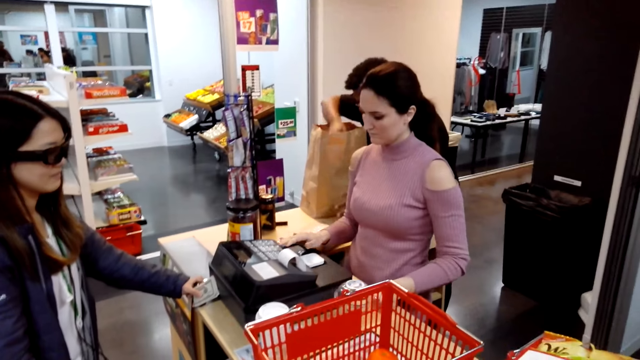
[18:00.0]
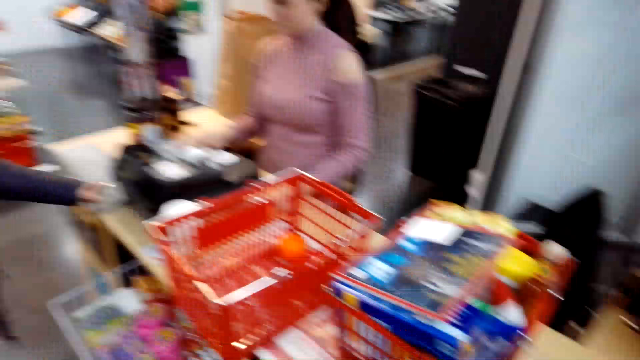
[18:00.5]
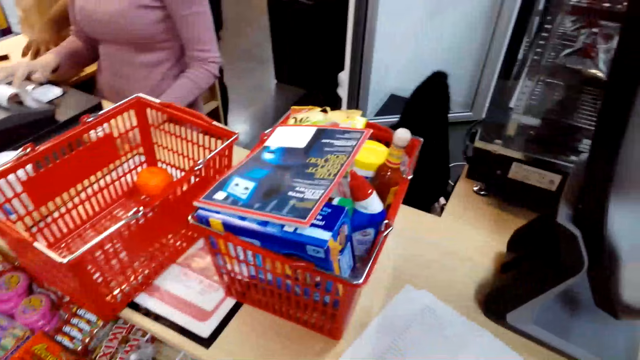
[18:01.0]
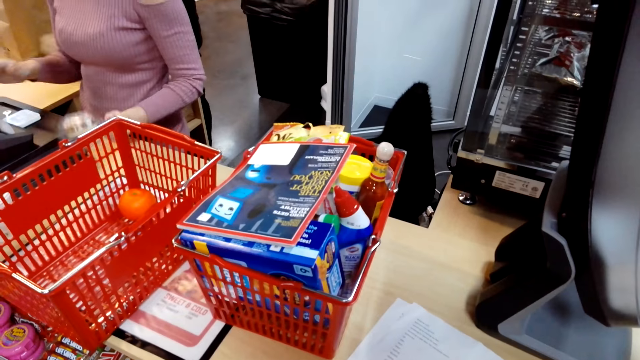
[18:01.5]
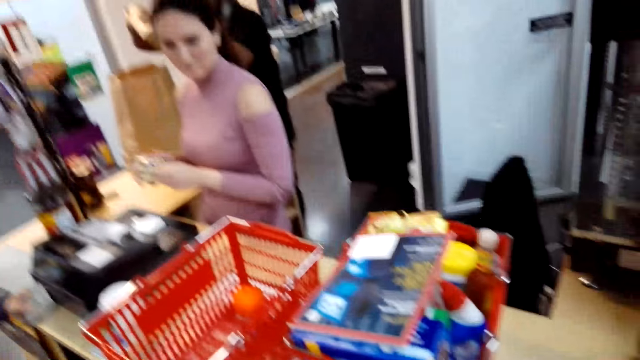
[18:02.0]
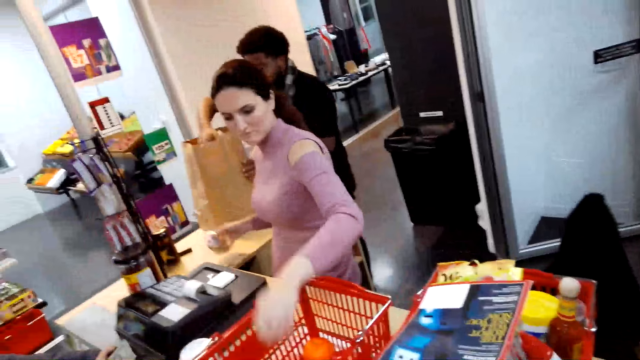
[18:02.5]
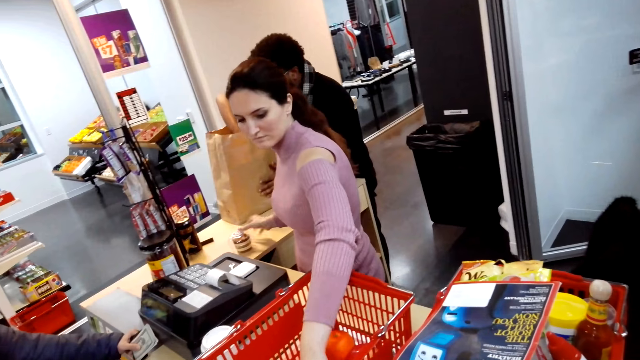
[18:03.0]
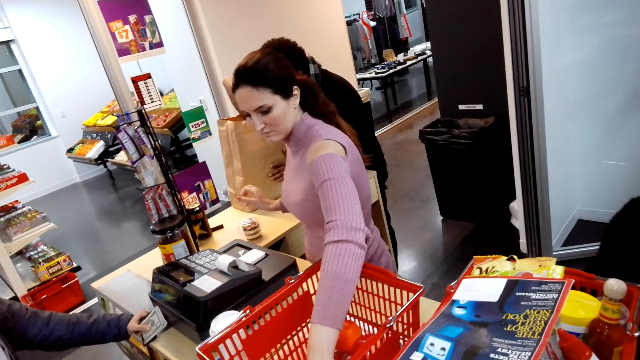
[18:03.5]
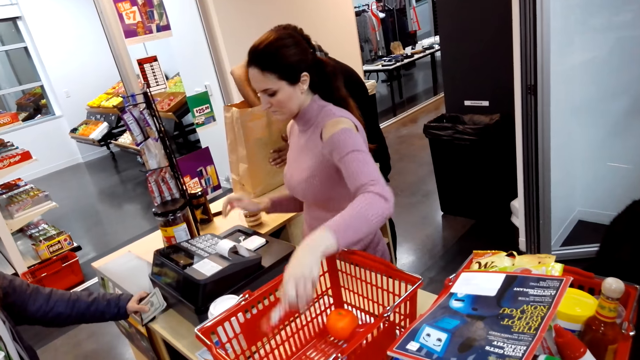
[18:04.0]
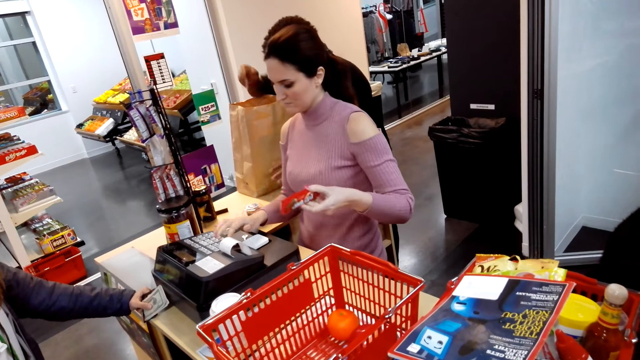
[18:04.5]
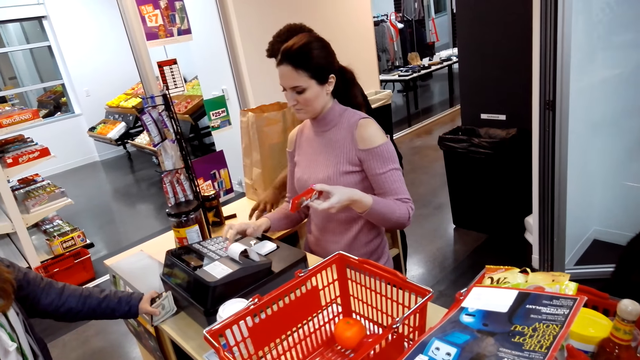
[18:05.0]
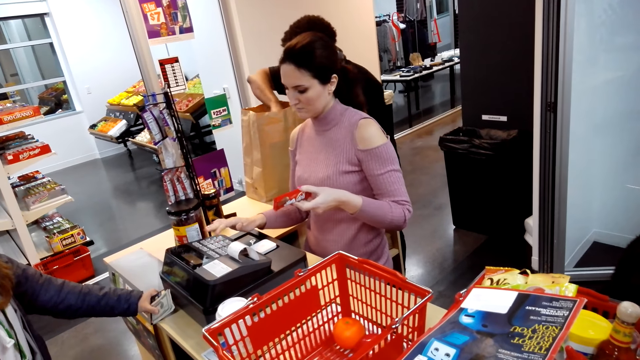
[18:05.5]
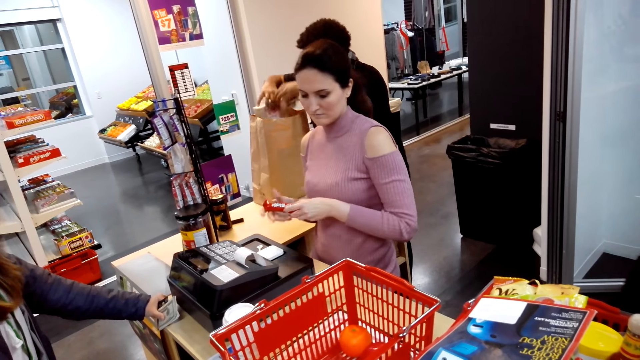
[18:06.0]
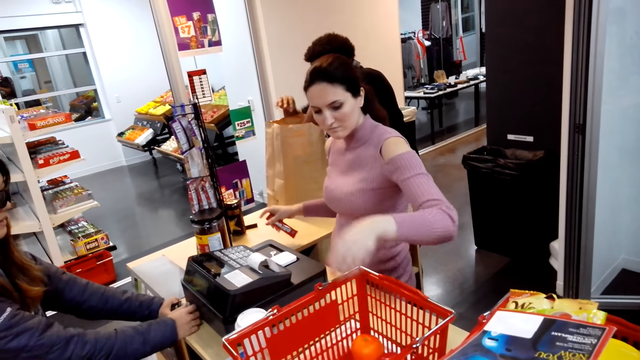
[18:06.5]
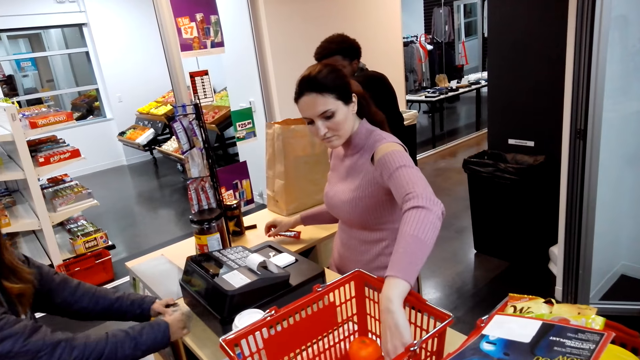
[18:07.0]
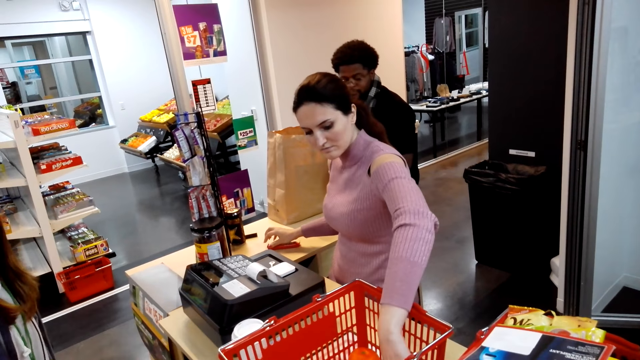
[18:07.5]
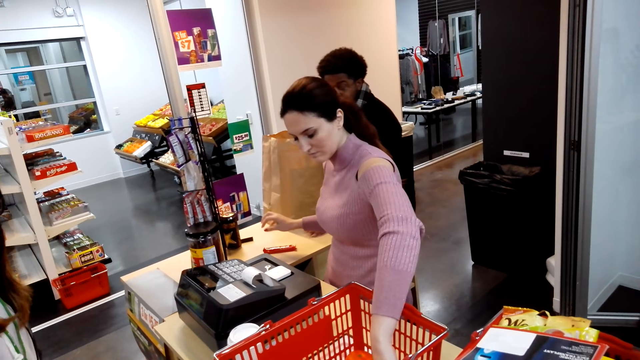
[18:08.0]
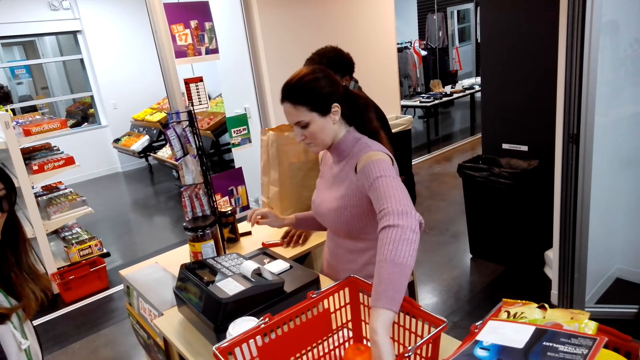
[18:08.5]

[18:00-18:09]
A woman operates the machine. A man places the item in the shopping bag. The woman holds the item with the other hand, places the item on the counter, picks an item in the shopping basket and operates the machine. The man places the item in the shopping bag. He does so again. The first woman holds the item with the other hand. Another woman holds the ATM card with both hands. The first woman places the item on the counter and picks an item in the shopping basket.

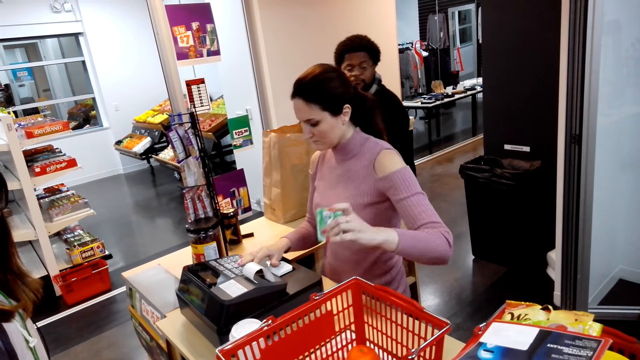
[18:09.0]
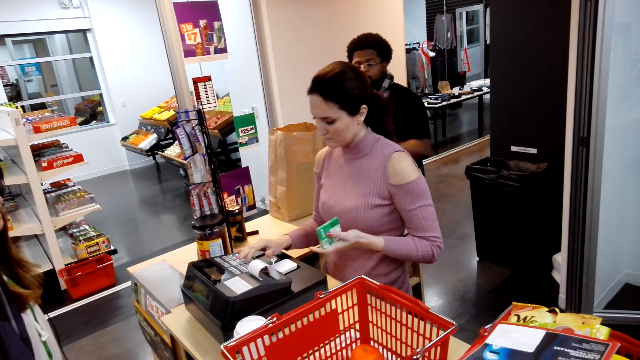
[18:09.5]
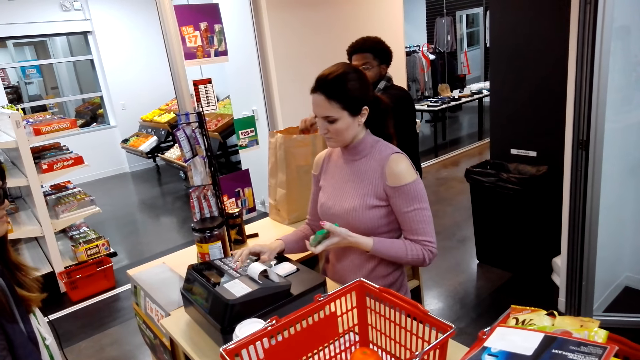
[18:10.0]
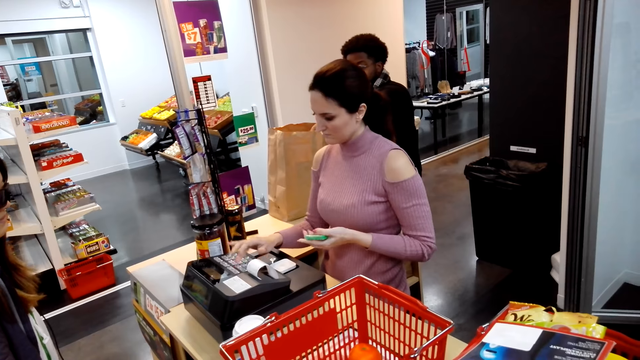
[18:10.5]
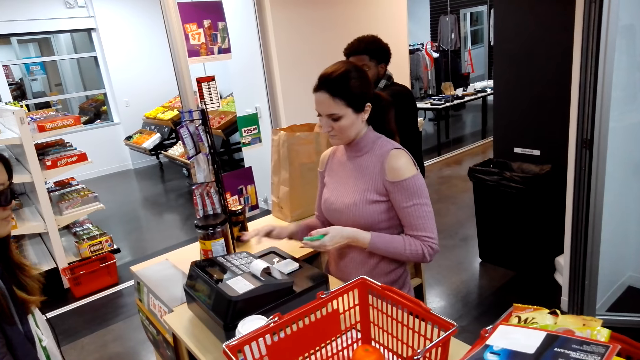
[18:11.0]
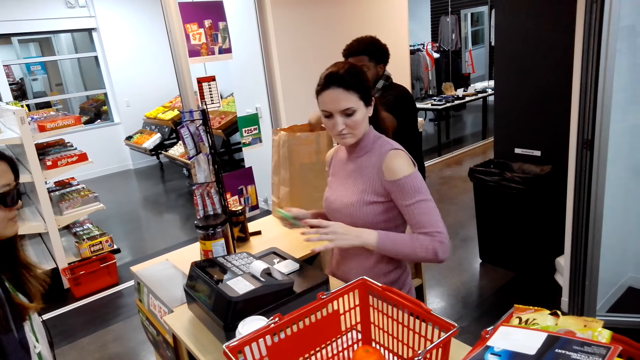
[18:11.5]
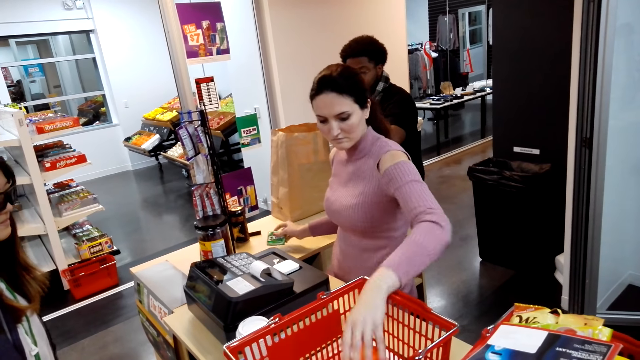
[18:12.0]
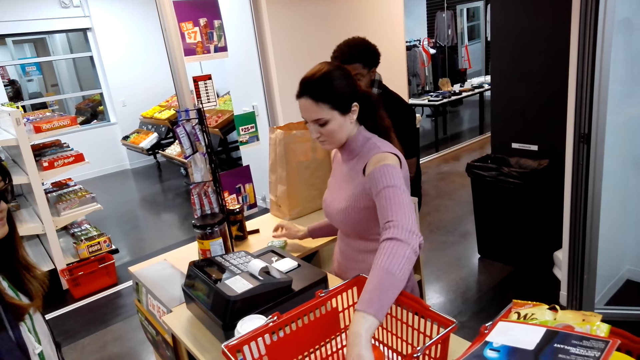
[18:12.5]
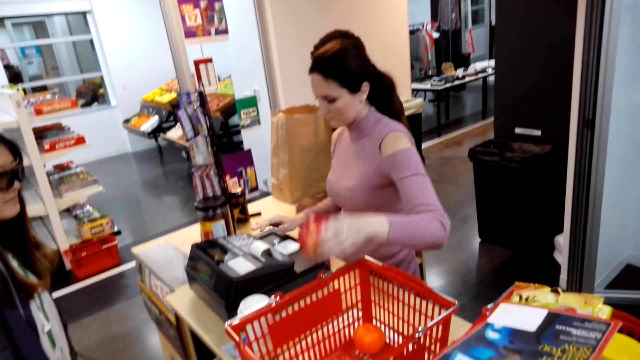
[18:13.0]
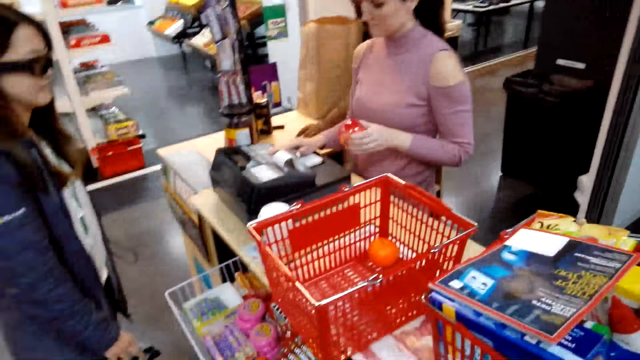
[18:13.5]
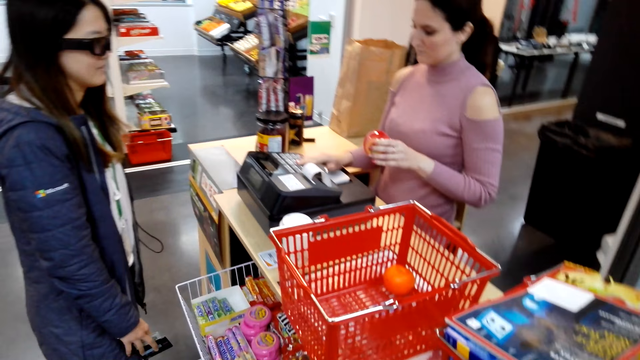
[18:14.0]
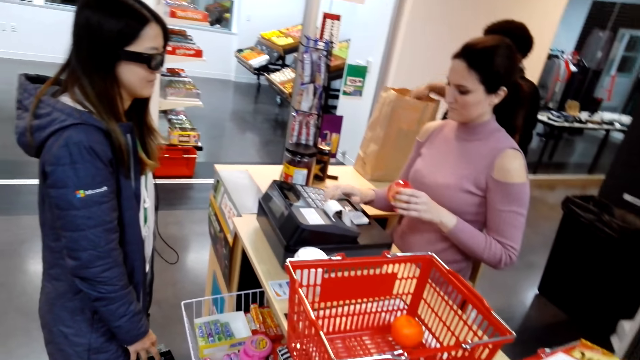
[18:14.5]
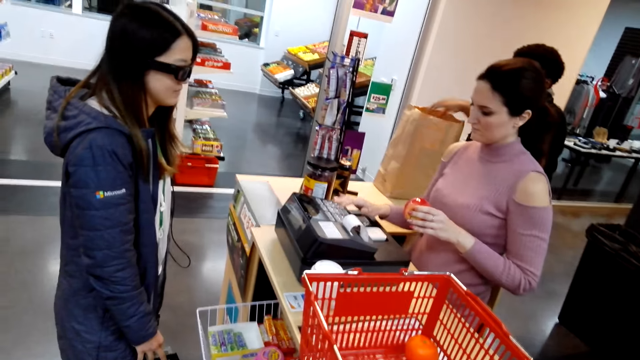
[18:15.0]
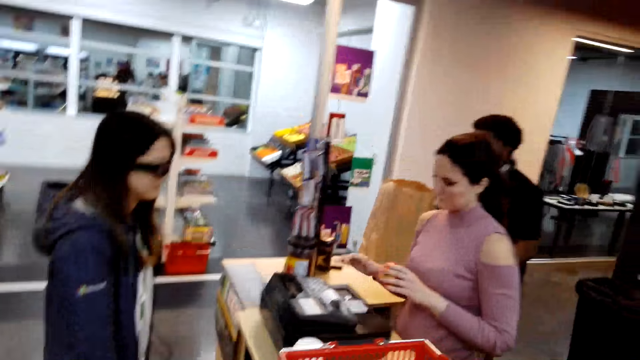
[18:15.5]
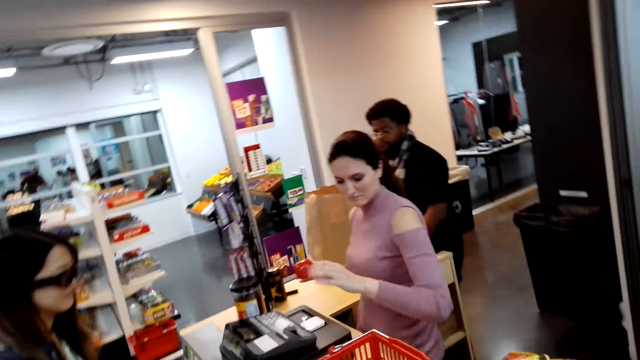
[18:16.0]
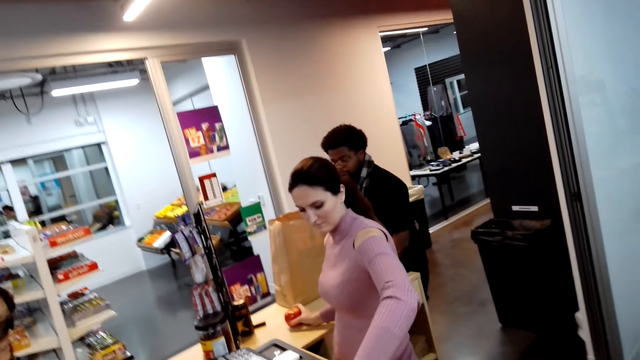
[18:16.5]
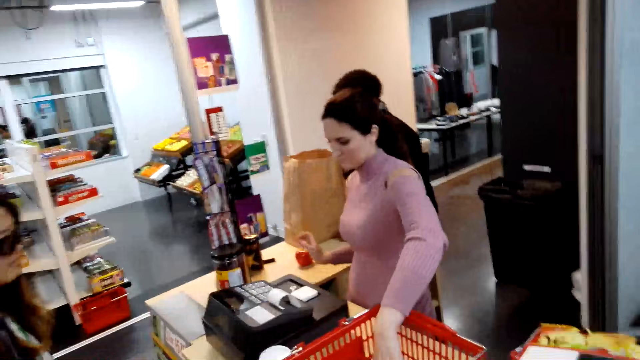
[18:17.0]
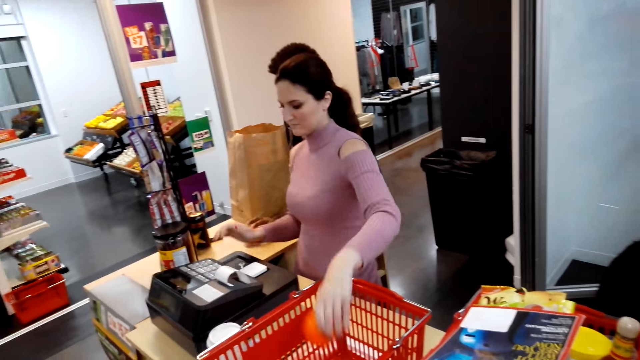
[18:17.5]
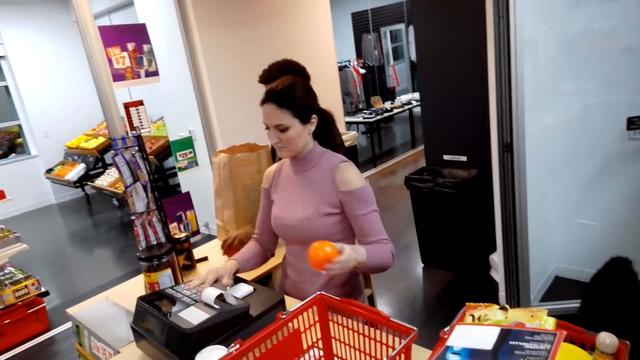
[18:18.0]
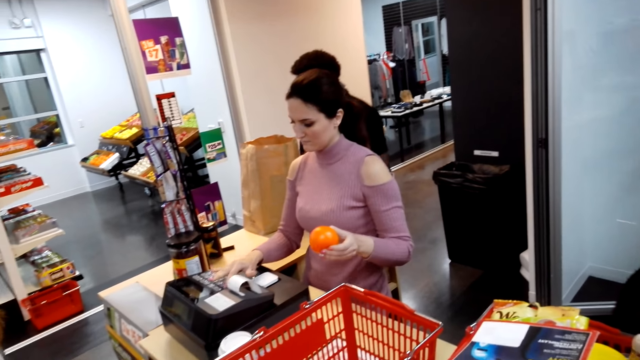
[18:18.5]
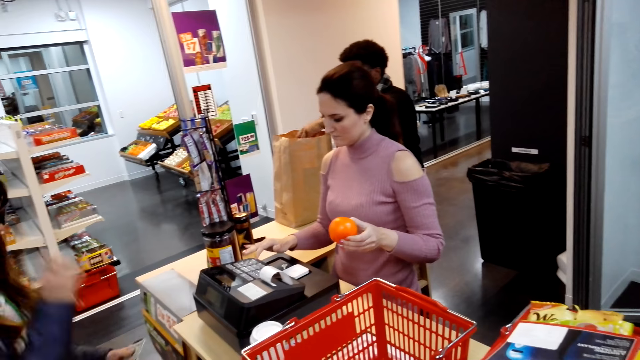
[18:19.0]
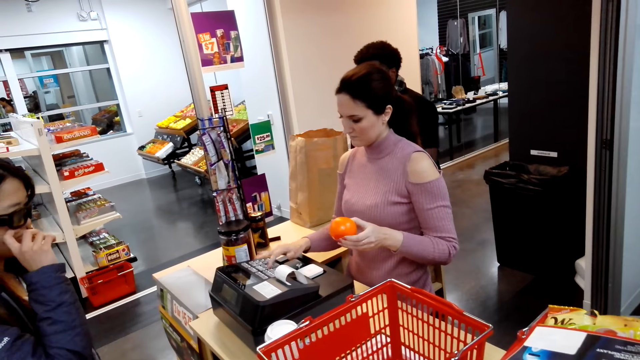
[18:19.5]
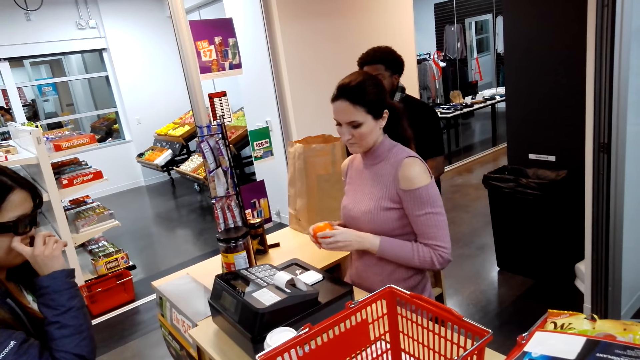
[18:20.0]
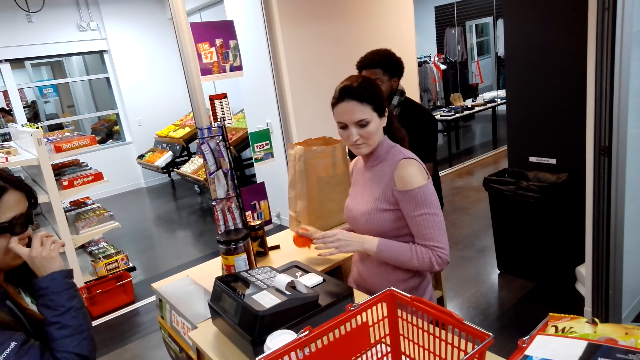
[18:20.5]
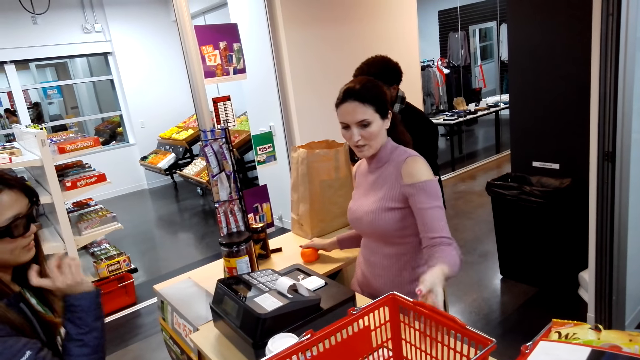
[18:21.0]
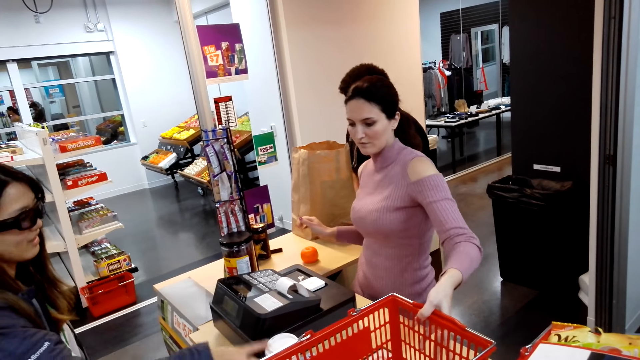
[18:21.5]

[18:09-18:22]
A man picks an item on the counter. A woman operates the machine. The man places the item in the shopping bag. The woman holds the item with the other hand, places the item on the counter, picks an item in the shopping basket and operates the machine. The man picks an item on the counter and places the item in the shopping bag. Another woman places the item on the counter and picks an item in the shopping basket. Another man picks the item on the counter. The other woman operates the machine. The other man places the item in the shopping bag. The other woman holds the item in her hand, places the item on the counter and holds the shopping basket. The first woman moves her hand.
